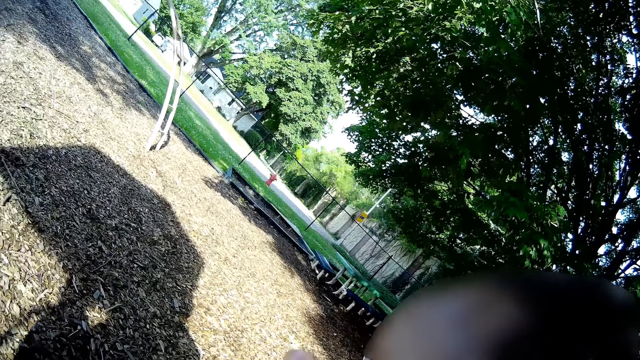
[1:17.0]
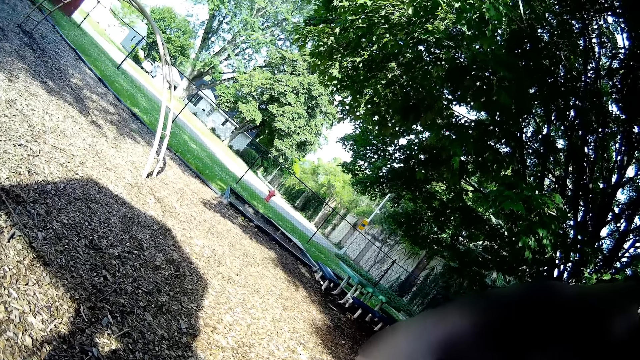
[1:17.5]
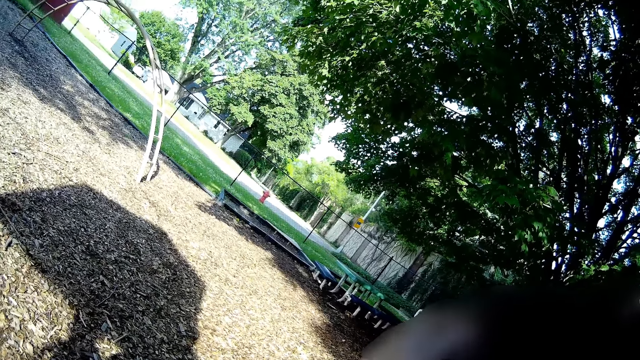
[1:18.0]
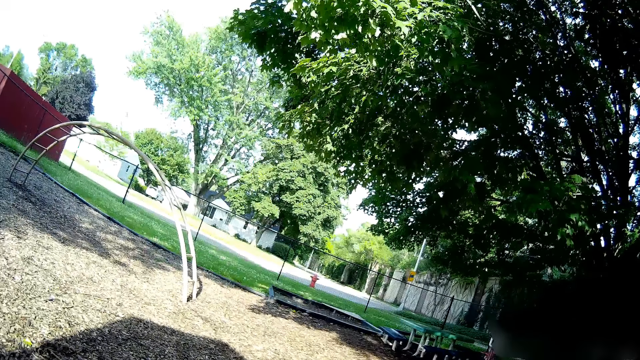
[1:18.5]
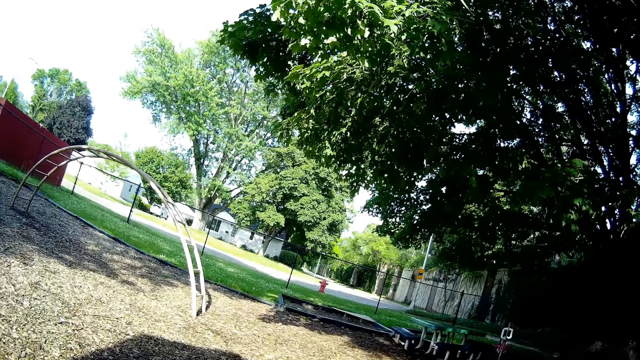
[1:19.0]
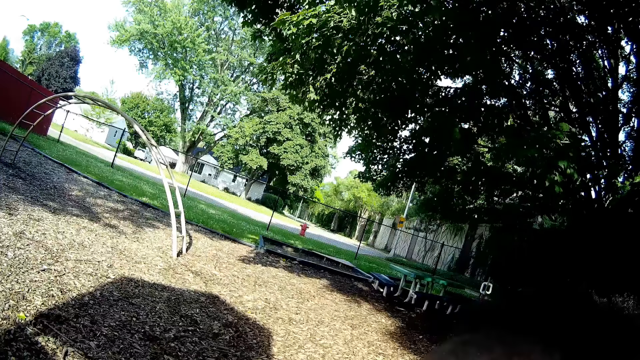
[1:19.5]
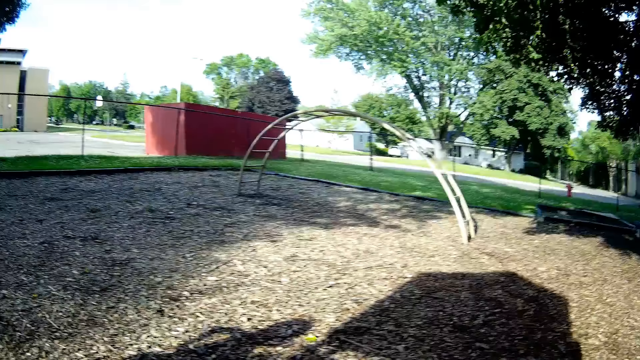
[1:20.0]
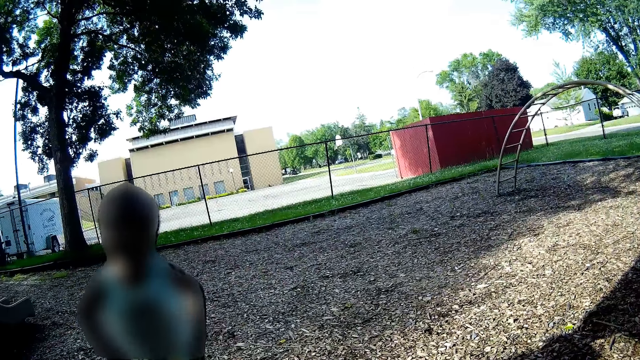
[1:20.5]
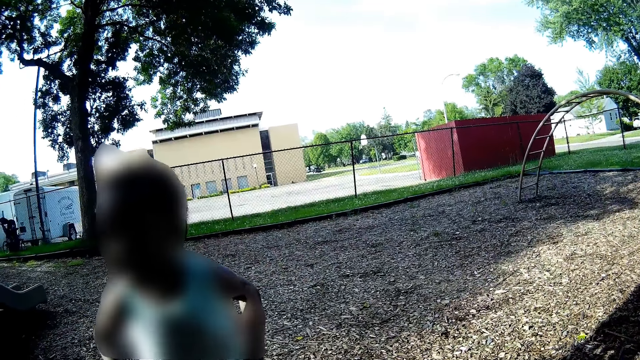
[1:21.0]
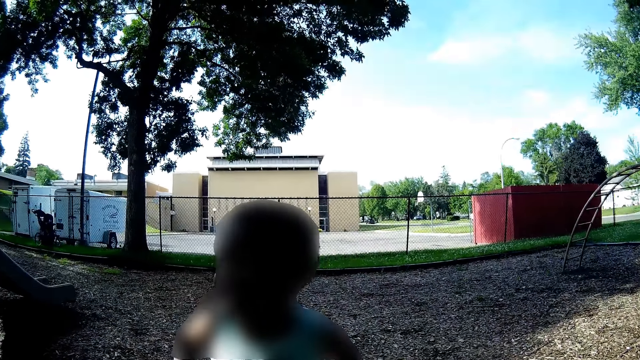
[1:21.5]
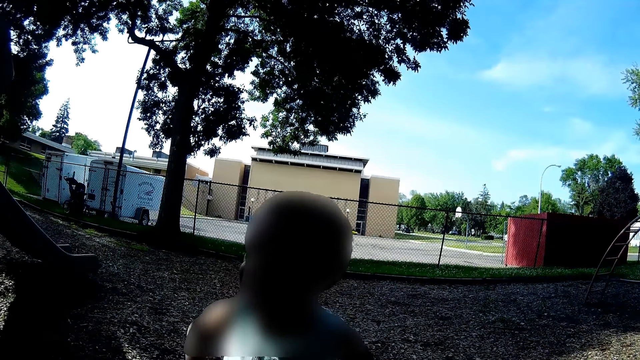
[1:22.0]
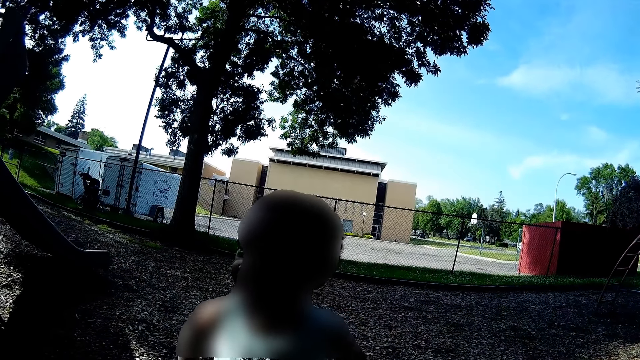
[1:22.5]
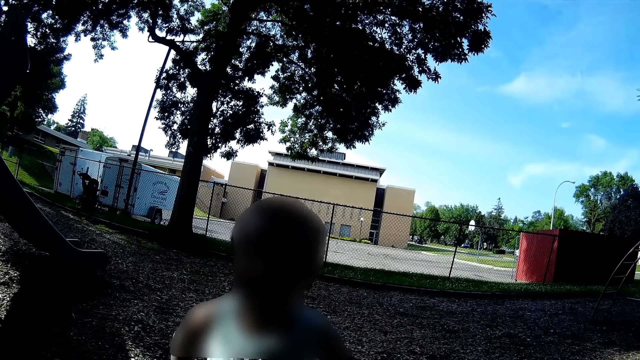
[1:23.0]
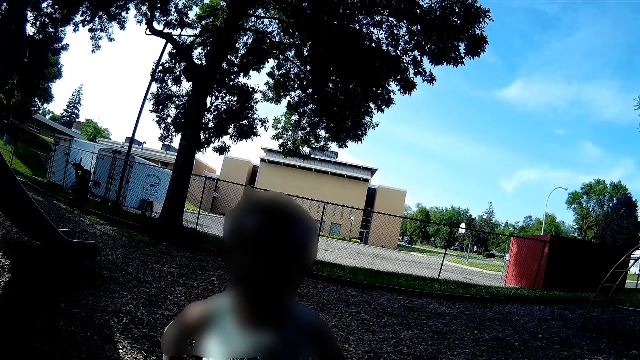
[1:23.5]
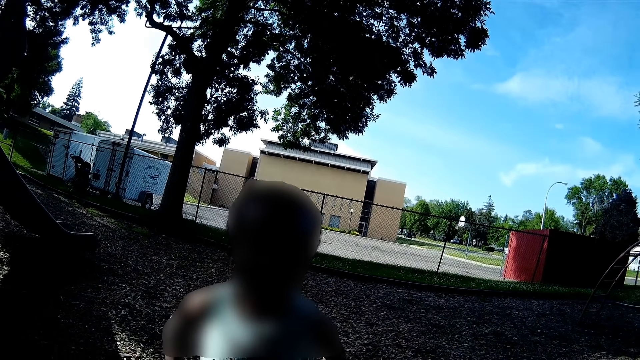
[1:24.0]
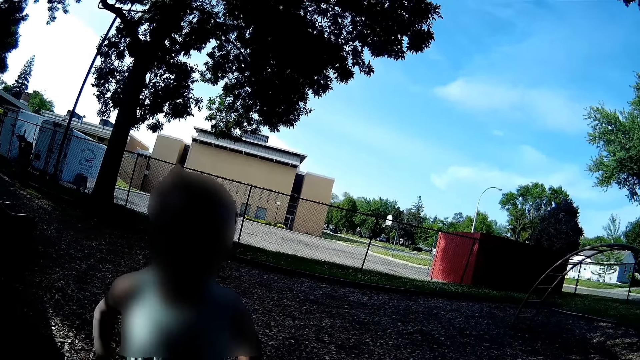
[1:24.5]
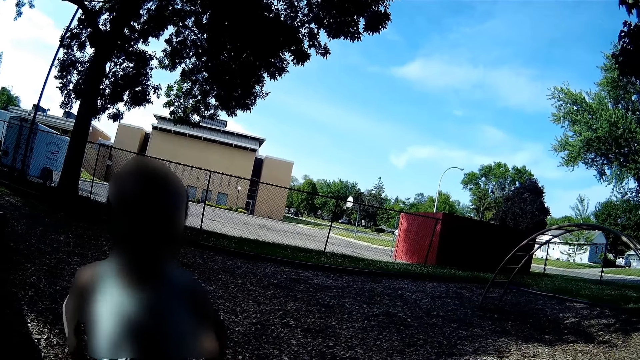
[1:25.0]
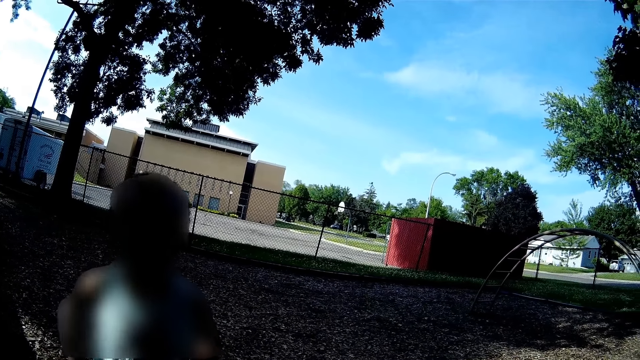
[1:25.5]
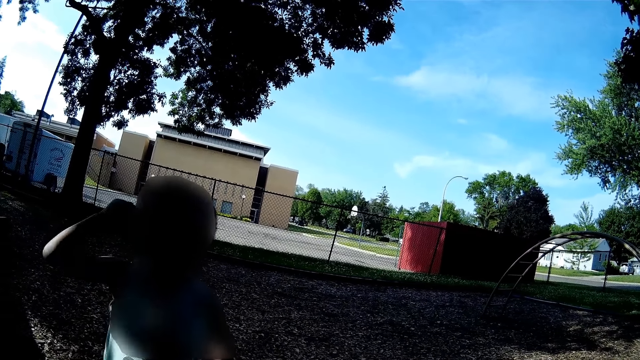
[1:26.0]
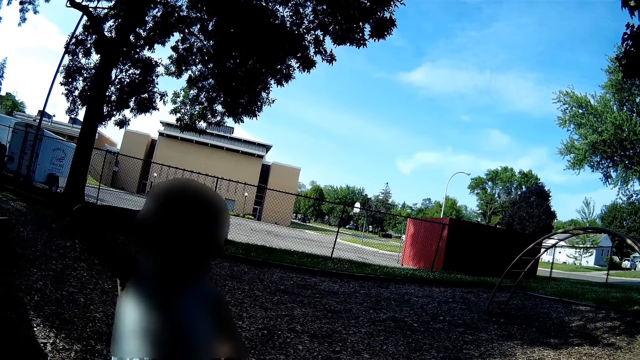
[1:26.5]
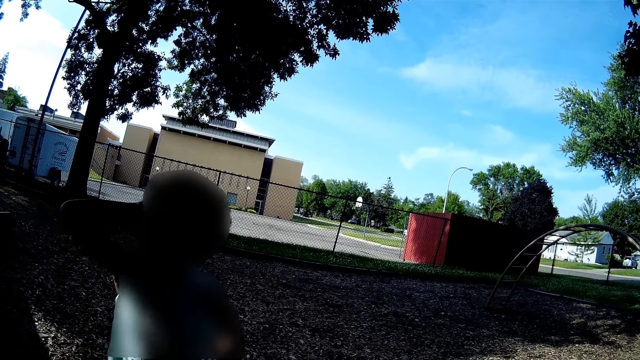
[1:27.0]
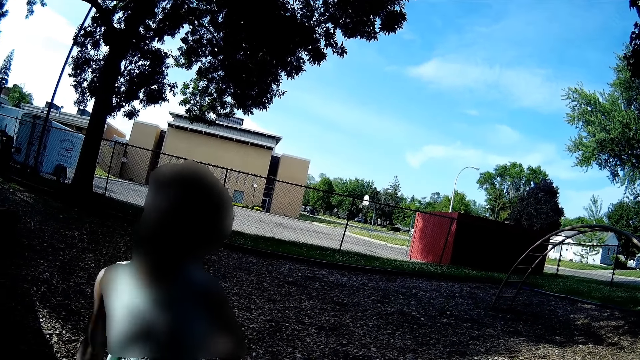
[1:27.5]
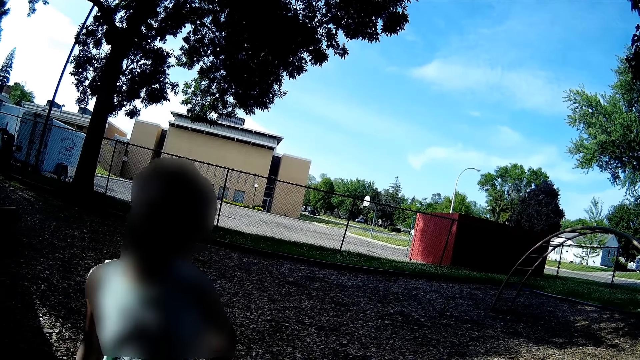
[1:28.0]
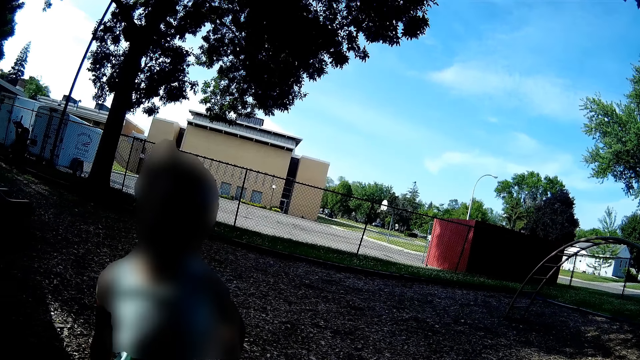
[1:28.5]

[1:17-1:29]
The camera wearer looks around. They look at a baby. The baby speaks to the camera wearer.

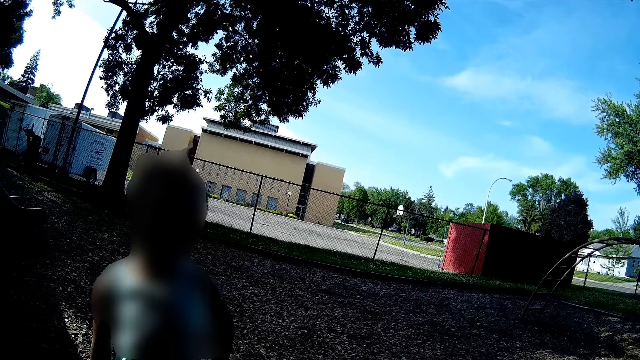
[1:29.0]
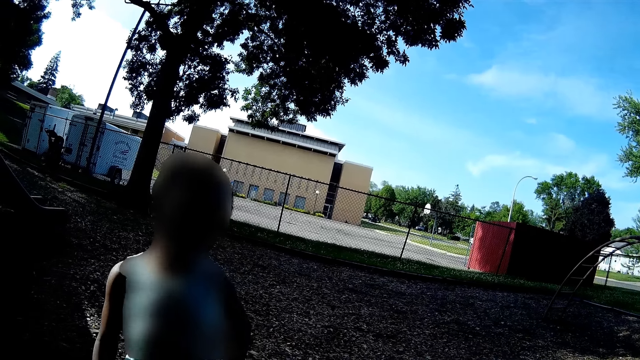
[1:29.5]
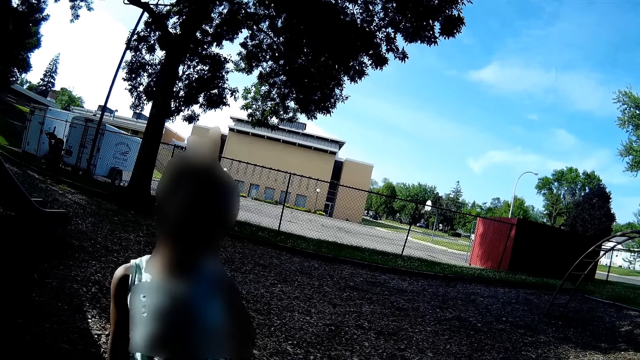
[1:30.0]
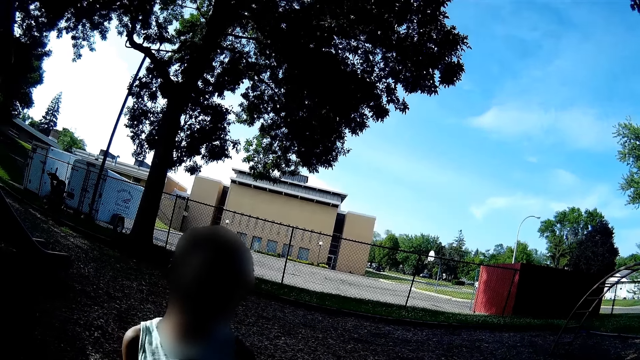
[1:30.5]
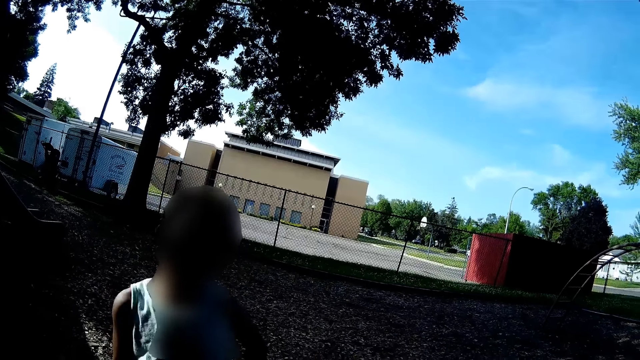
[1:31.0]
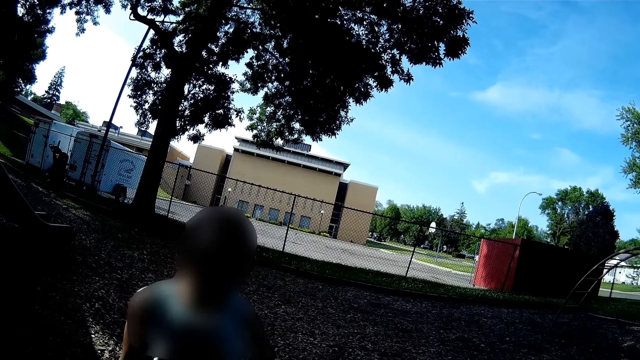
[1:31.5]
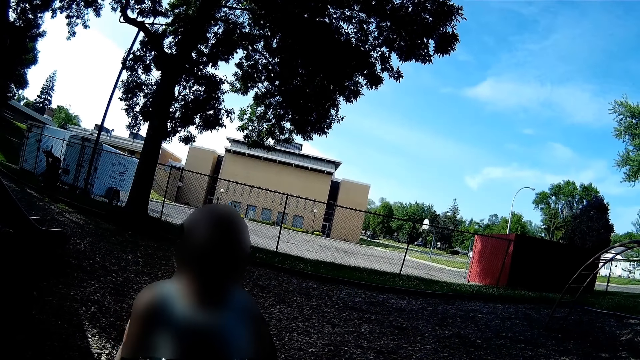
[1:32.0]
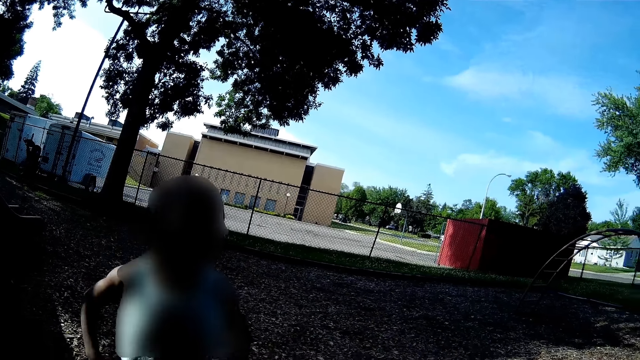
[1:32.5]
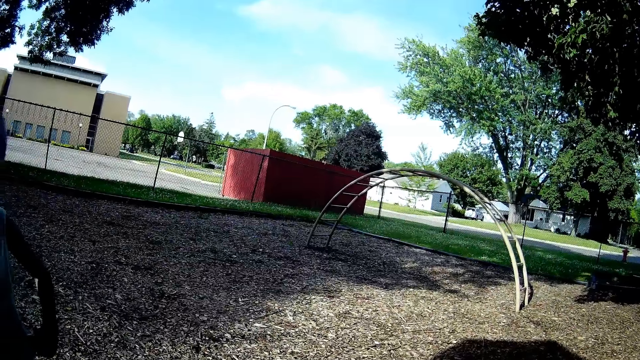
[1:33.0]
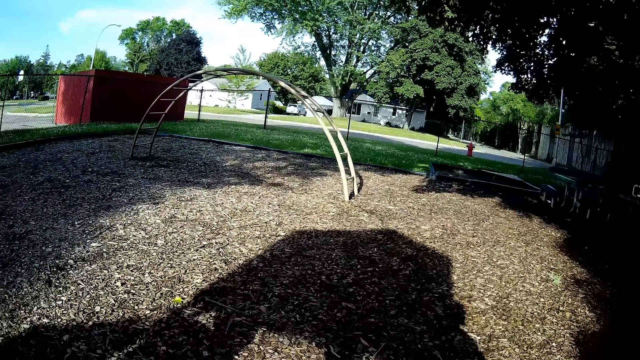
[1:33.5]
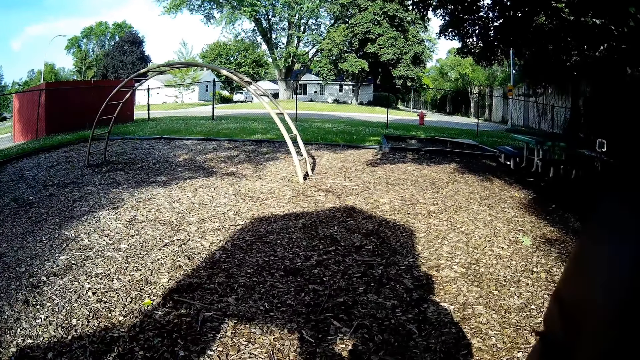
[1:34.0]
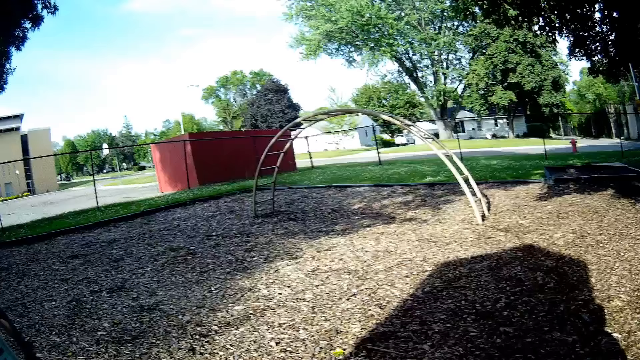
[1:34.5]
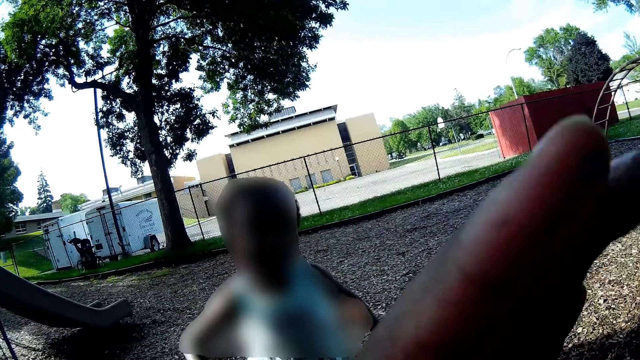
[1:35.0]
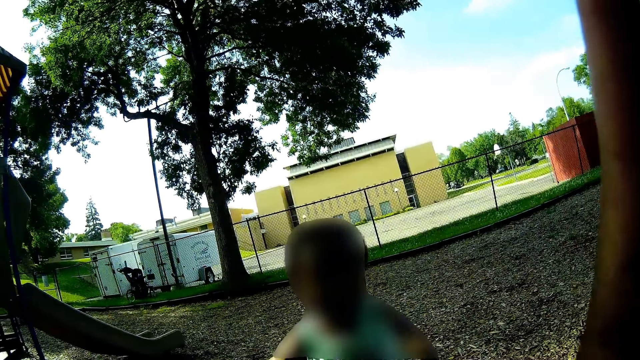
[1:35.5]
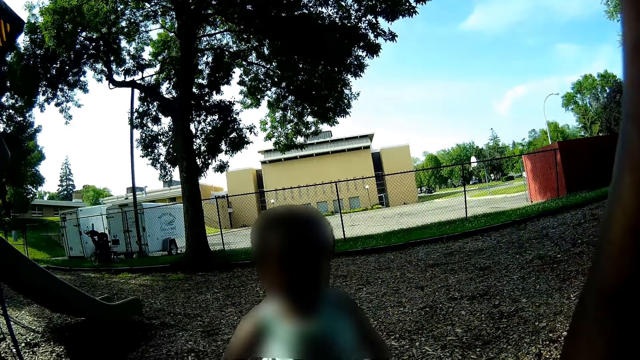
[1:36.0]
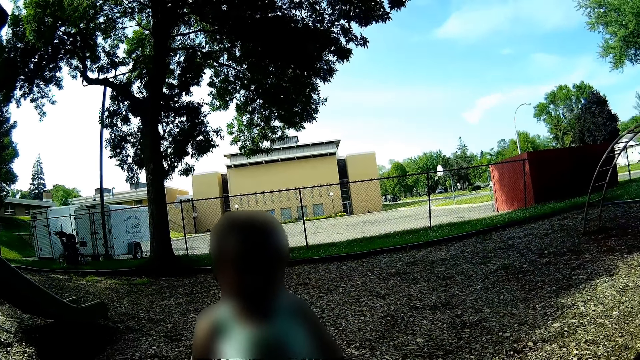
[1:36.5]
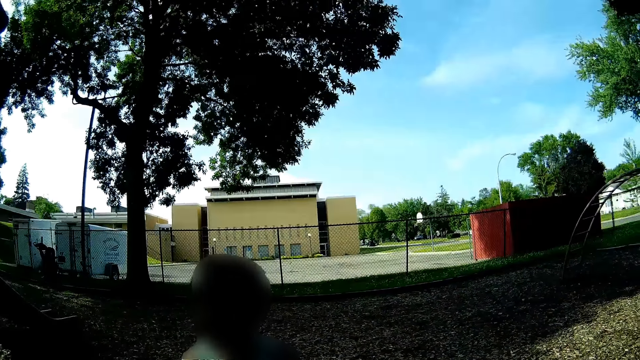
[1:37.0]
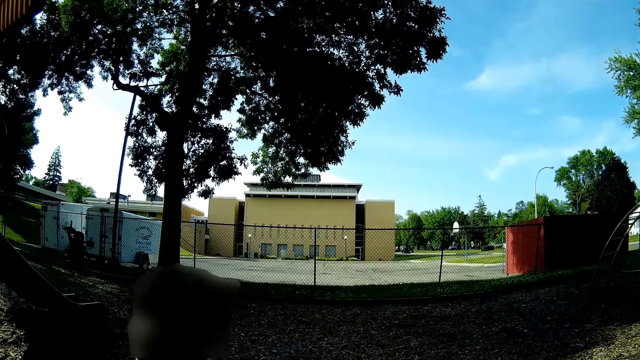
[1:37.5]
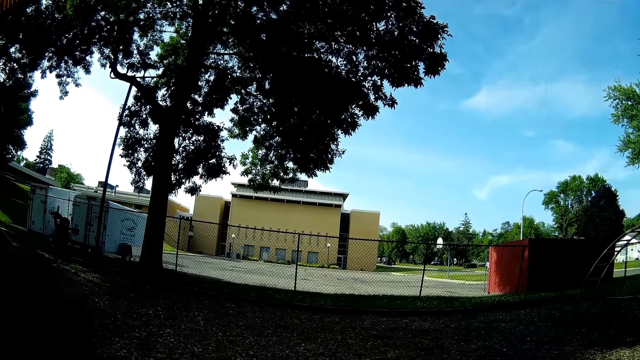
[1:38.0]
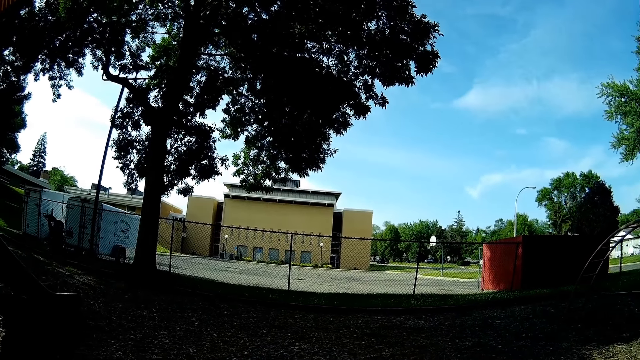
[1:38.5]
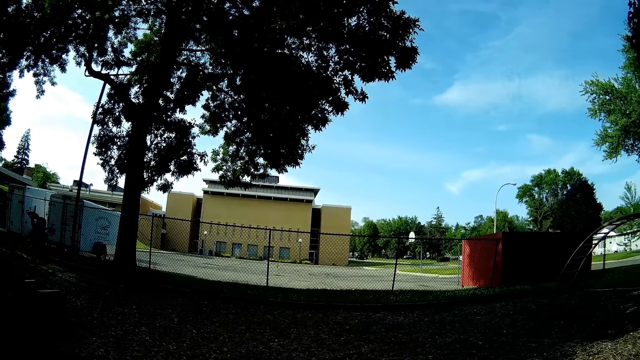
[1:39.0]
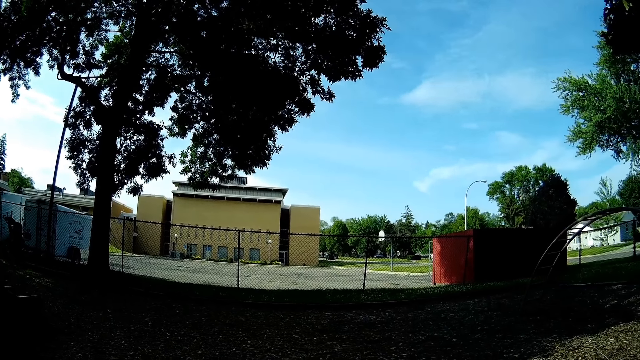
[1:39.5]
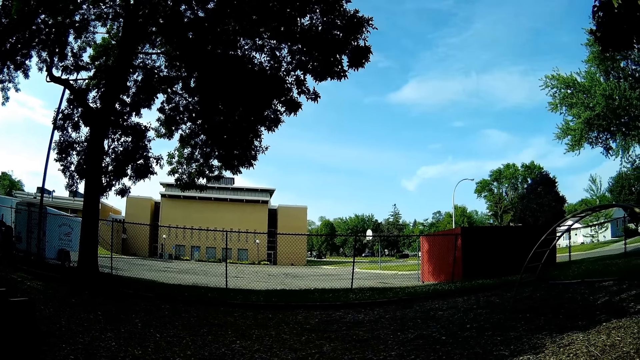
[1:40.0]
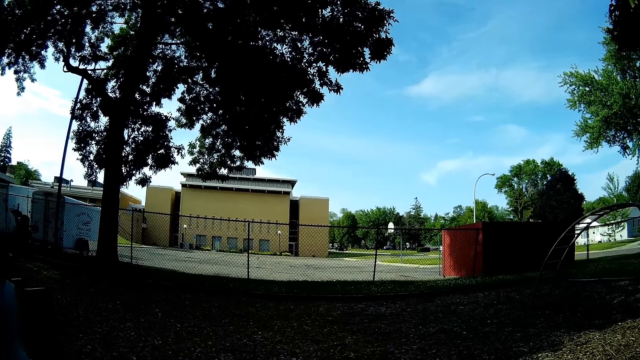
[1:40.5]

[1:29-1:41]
The camera wearer looks at a baby. The baby speaks to the camera wearer. The camera wearer looks at the baby and adjusts the camera. The baby walks.
